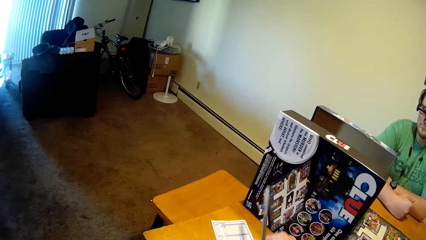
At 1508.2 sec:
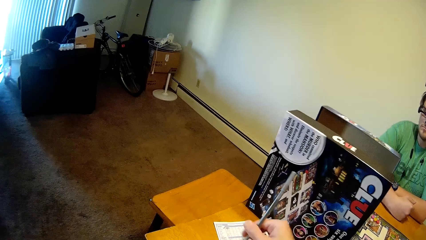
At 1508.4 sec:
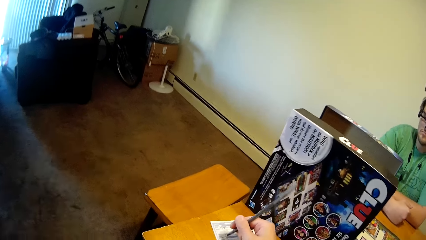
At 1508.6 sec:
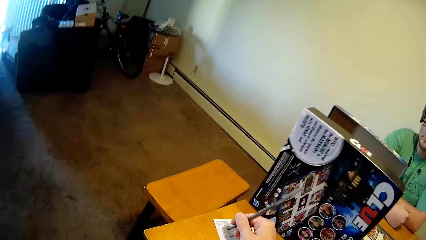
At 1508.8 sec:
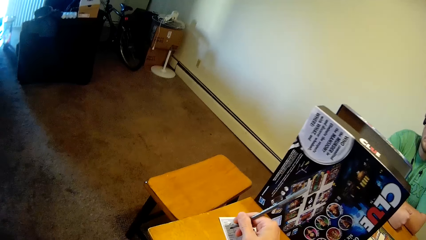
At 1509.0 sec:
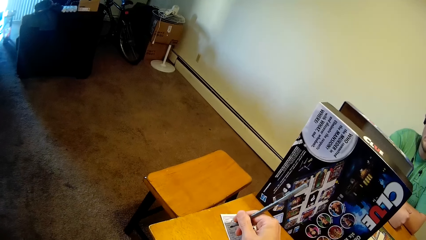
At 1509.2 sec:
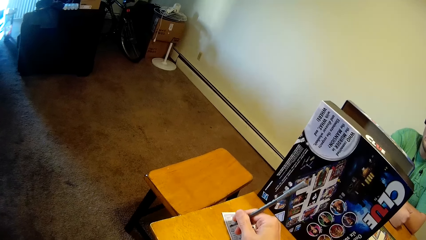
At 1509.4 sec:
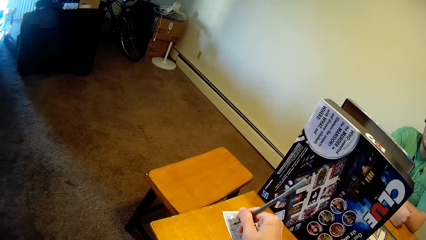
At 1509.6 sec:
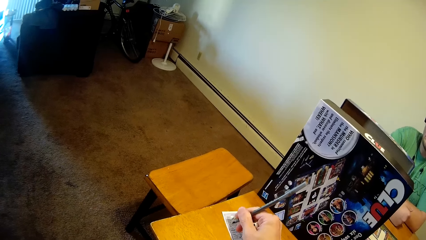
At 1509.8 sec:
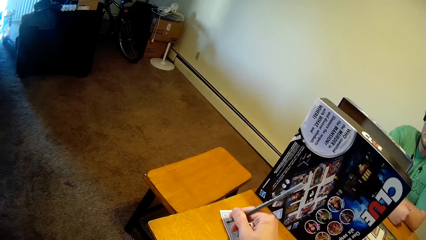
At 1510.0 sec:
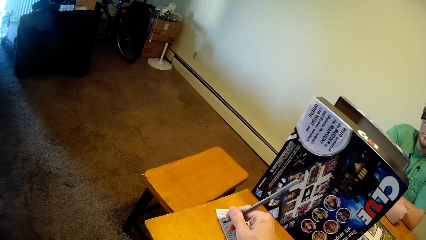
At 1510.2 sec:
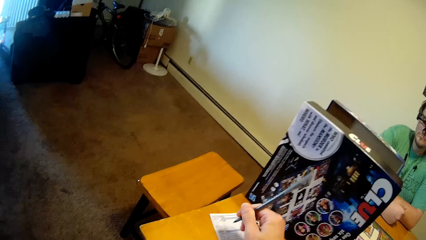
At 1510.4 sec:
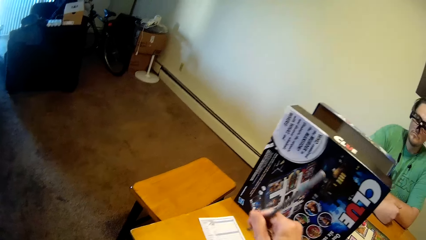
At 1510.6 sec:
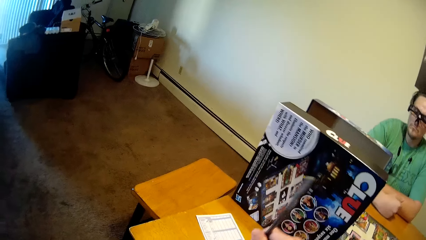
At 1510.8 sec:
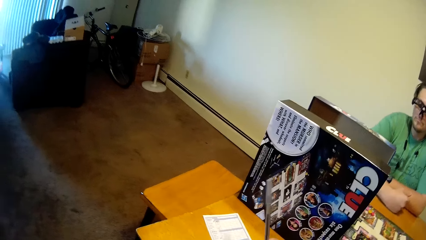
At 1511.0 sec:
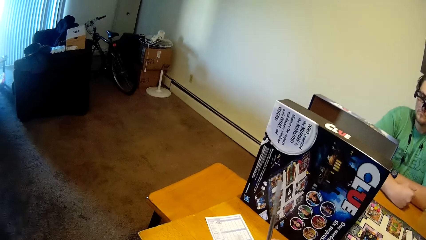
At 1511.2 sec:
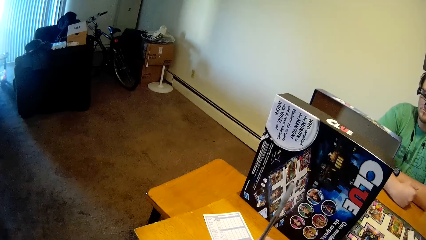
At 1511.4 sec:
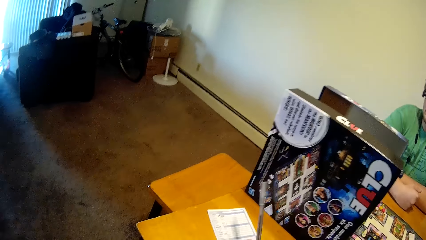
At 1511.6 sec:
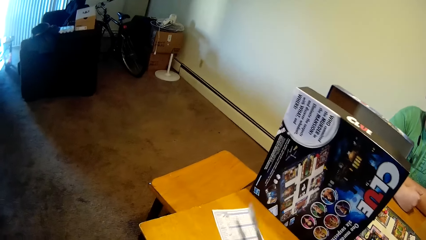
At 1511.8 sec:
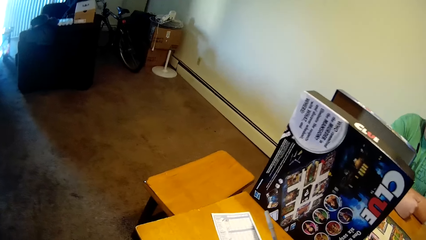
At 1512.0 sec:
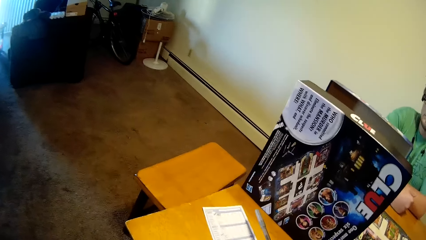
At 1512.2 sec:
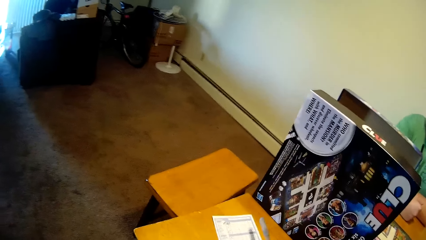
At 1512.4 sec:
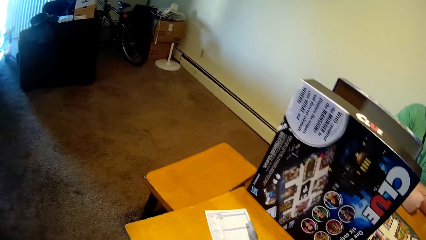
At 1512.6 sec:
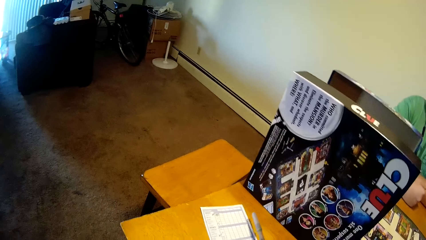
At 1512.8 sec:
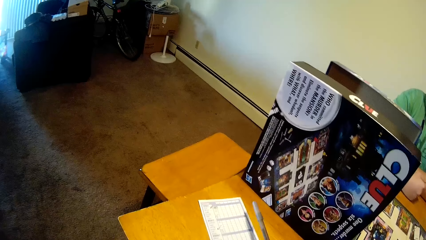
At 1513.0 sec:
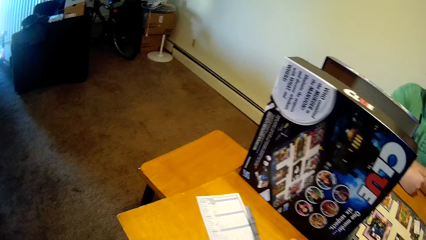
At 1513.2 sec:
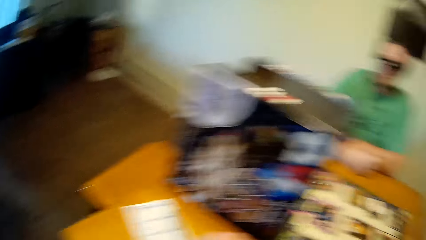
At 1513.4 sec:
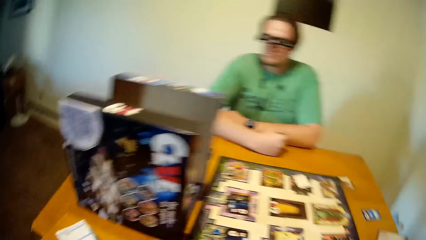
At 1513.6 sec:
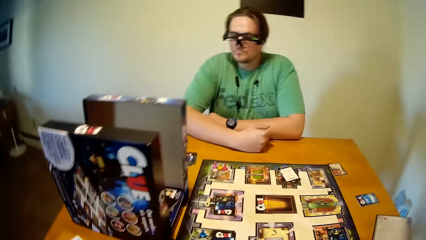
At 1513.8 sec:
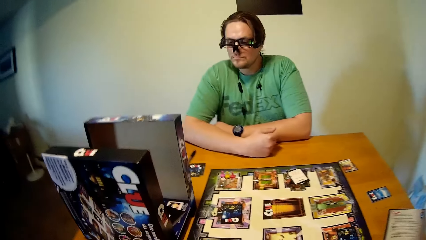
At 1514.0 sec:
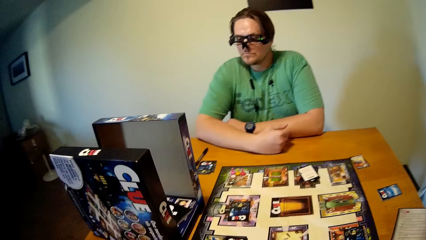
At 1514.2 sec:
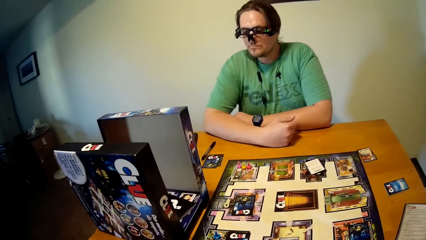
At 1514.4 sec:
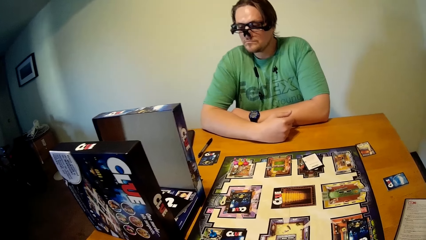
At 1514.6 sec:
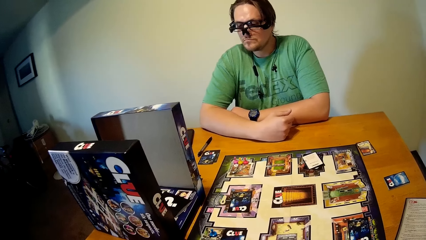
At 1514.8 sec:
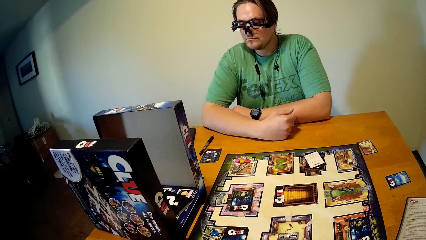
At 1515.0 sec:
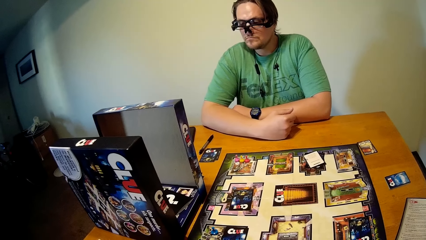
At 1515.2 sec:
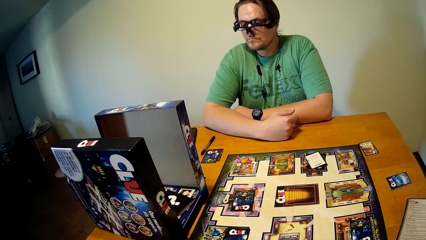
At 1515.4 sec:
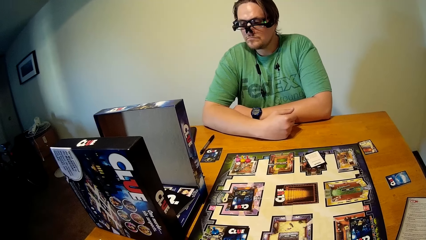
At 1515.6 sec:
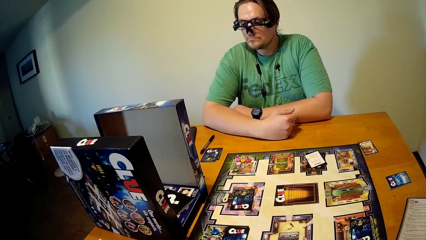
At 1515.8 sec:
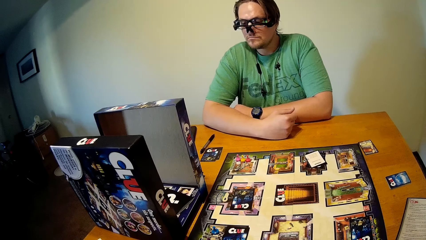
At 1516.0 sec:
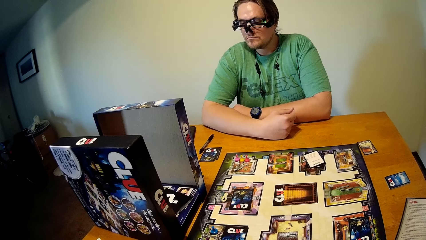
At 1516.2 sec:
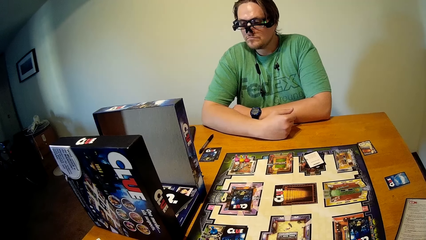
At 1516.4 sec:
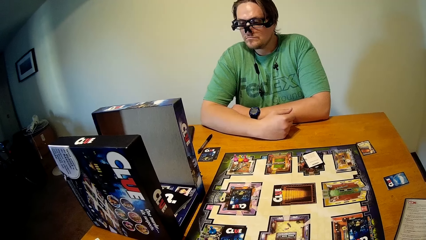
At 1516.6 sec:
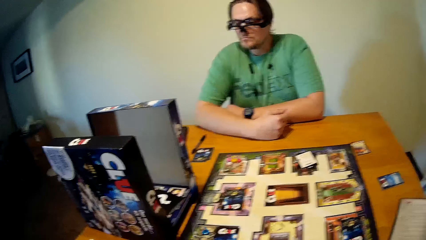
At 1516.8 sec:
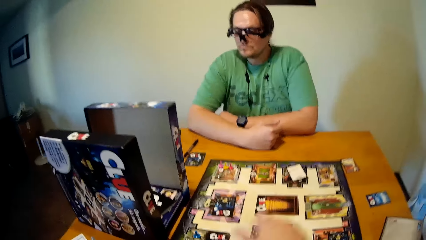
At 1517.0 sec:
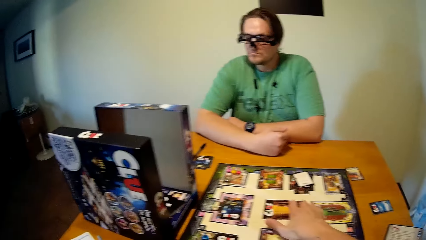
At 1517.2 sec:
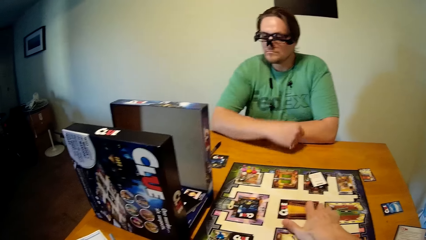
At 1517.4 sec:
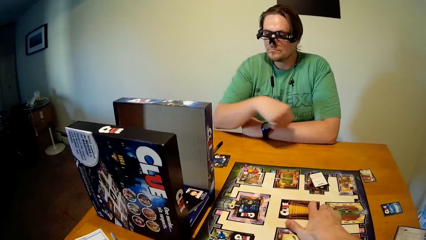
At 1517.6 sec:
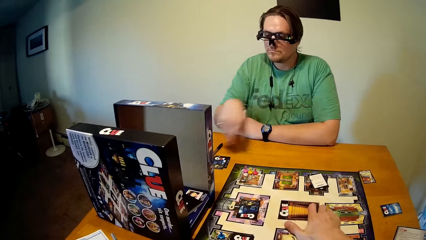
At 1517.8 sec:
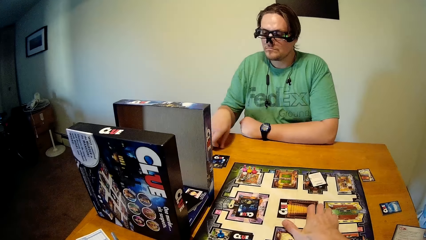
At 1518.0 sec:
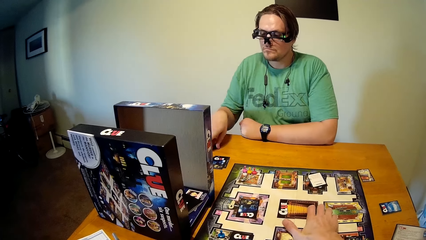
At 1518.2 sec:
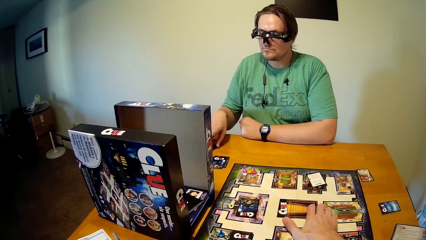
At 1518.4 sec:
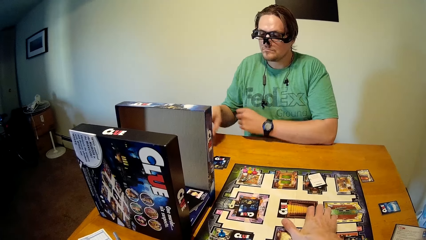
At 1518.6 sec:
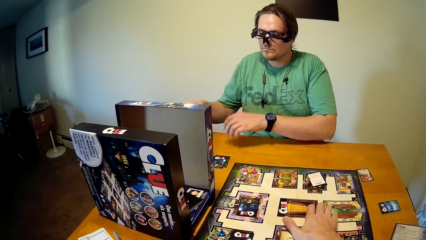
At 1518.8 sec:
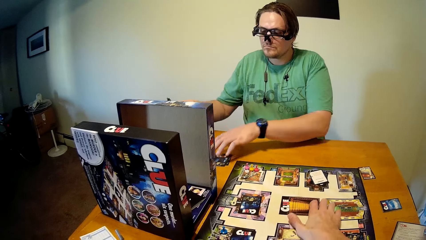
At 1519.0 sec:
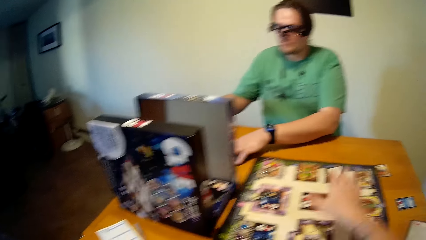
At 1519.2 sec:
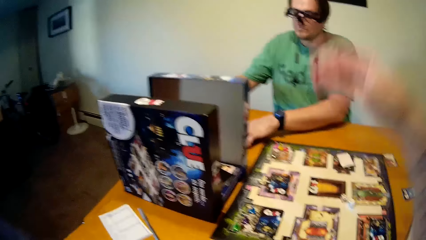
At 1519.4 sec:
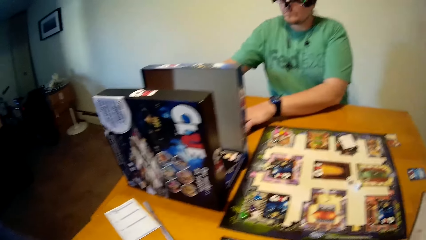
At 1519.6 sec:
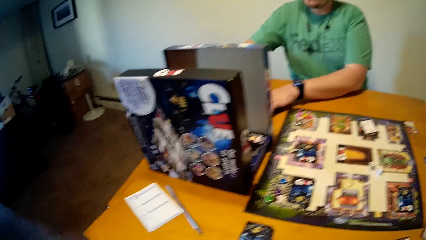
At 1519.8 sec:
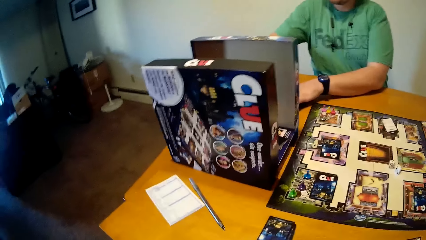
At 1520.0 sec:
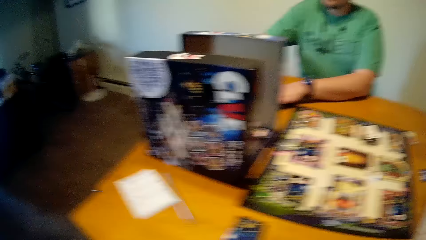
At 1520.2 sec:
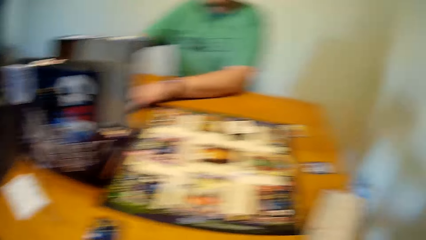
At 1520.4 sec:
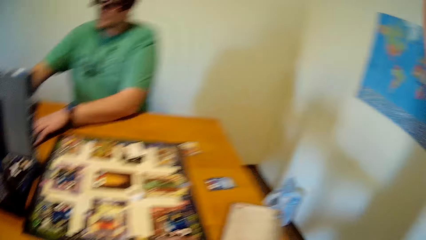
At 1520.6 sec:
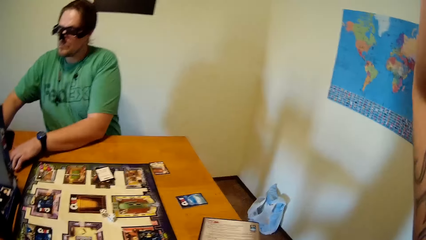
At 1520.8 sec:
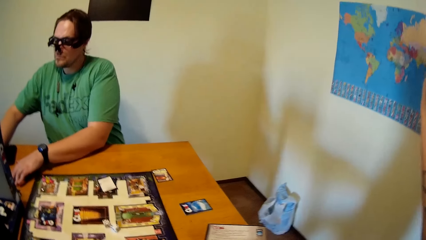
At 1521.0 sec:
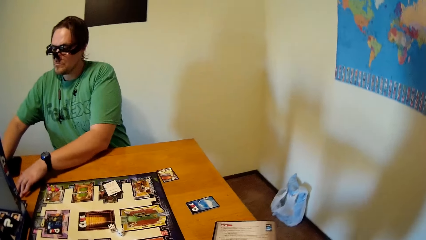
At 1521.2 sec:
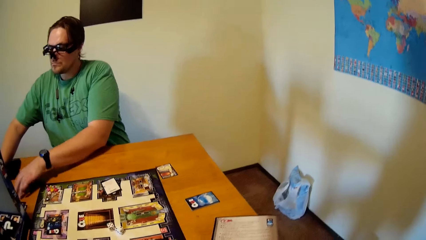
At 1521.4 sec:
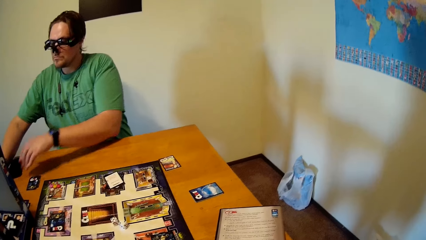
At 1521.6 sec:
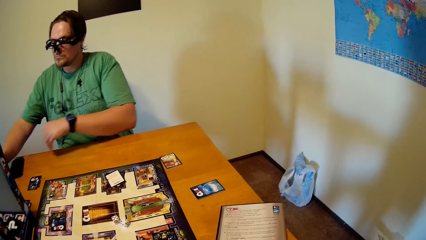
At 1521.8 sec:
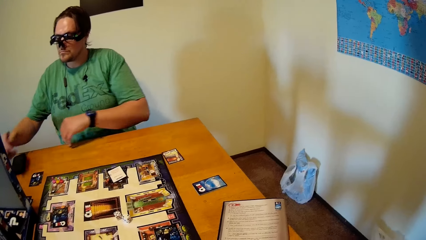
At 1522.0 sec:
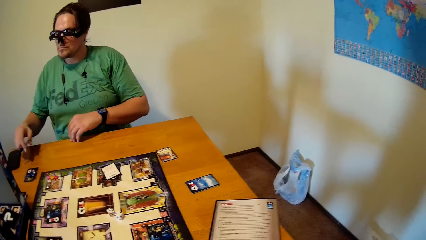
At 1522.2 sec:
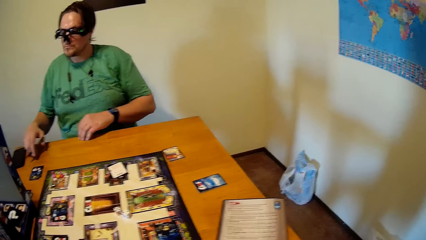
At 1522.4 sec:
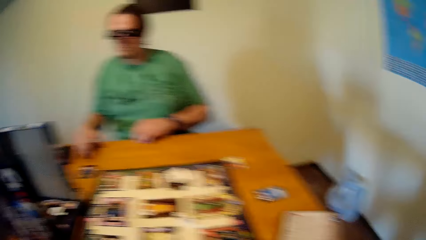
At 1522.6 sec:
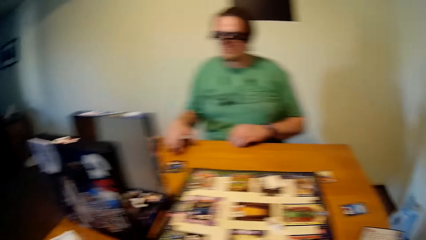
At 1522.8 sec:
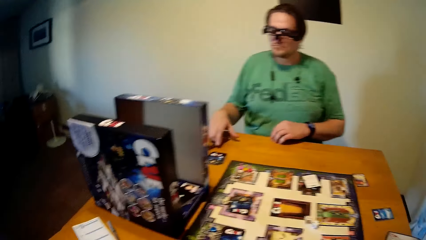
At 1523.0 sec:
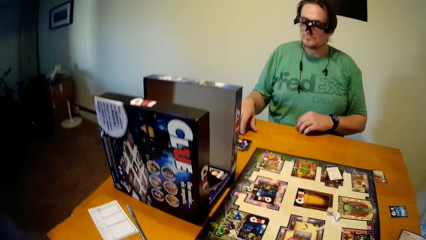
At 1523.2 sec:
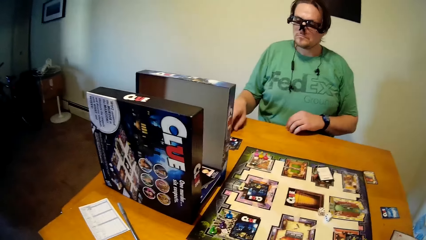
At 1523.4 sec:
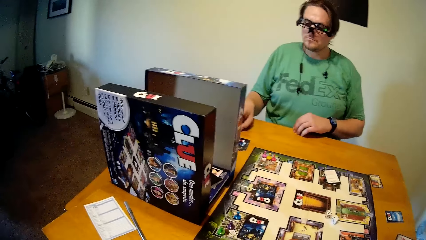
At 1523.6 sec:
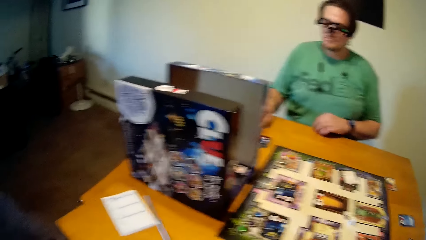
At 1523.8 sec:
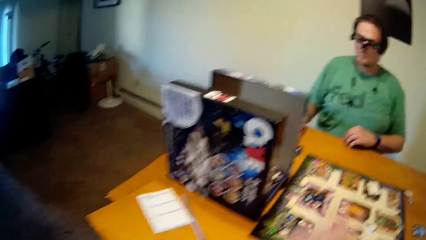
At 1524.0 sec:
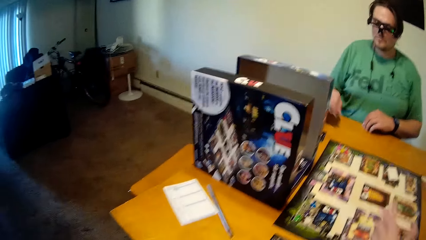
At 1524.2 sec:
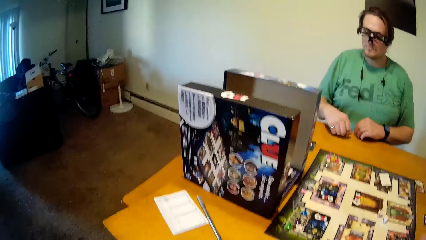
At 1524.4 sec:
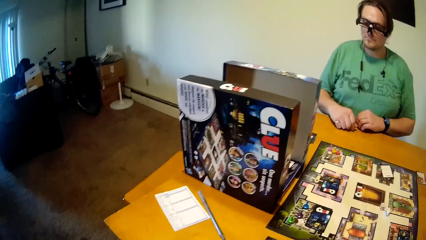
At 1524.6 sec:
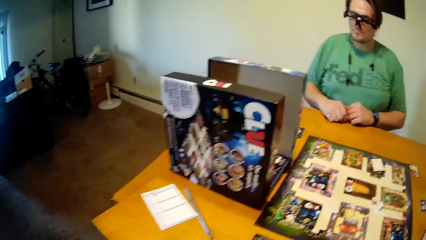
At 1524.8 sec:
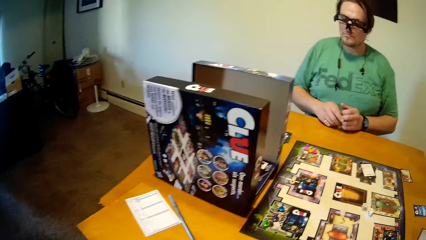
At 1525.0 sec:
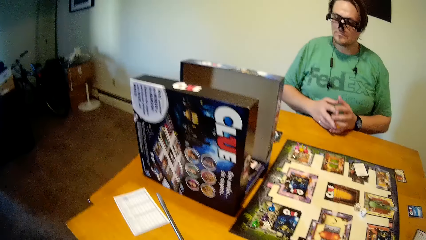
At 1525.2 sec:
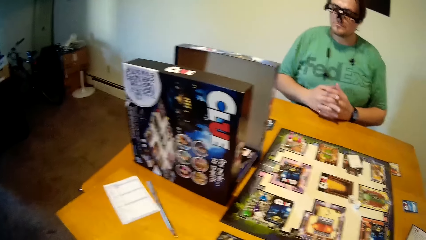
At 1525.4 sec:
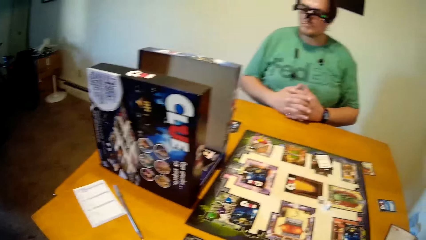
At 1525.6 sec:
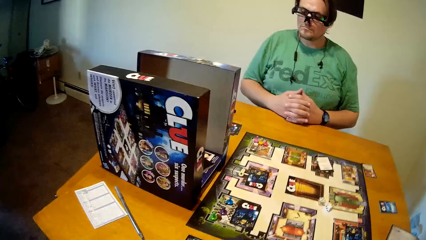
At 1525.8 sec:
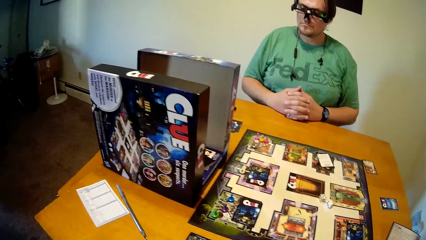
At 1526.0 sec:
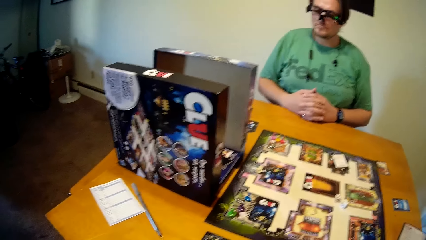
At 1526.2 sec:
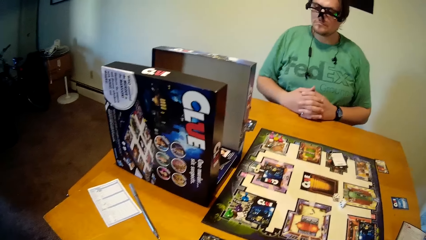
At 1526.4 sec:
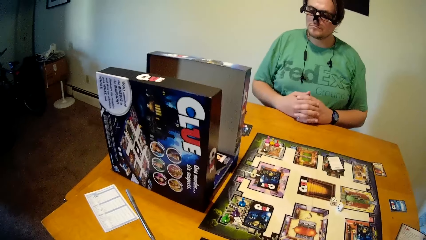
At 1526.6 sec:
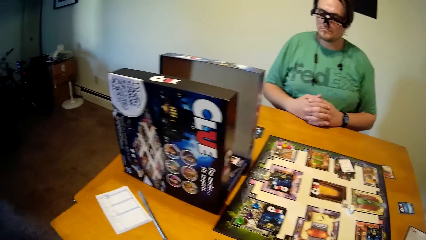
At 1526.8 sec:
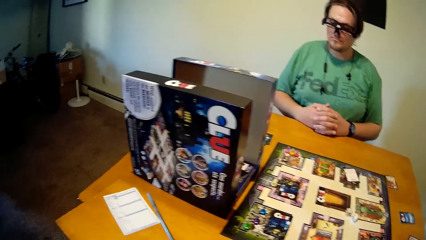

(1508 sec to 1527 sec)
The camera wearer drops the pen on the table with his right hand. He puts the piece of paper on the table. He touches the game board with his right hand. A man picks up the pen on the table with his right hand. The man places the pen in his right hand on the table.
